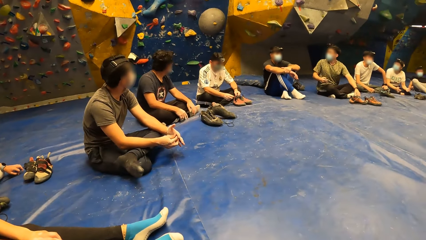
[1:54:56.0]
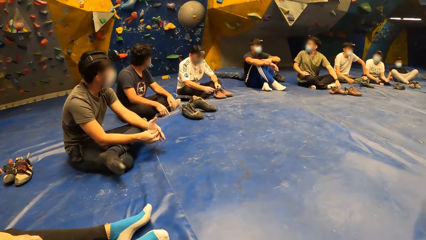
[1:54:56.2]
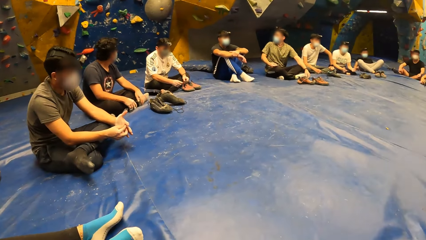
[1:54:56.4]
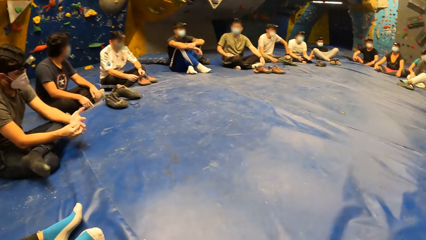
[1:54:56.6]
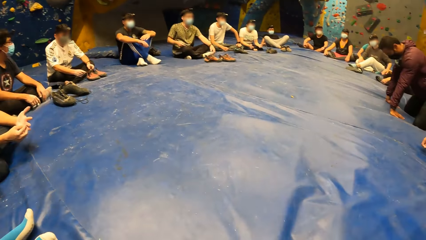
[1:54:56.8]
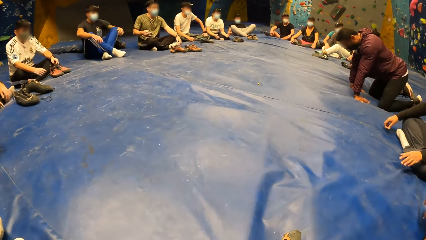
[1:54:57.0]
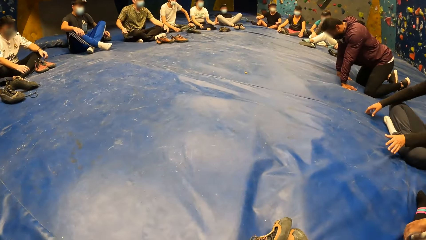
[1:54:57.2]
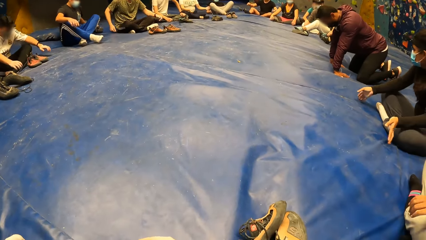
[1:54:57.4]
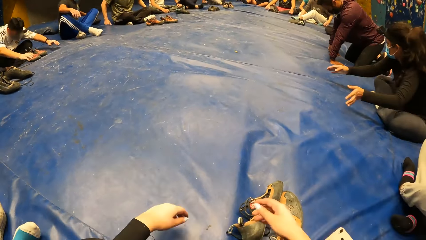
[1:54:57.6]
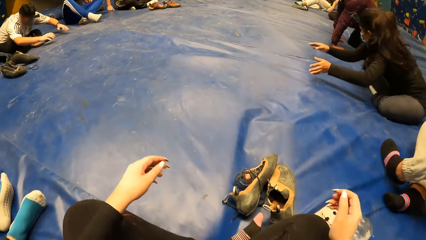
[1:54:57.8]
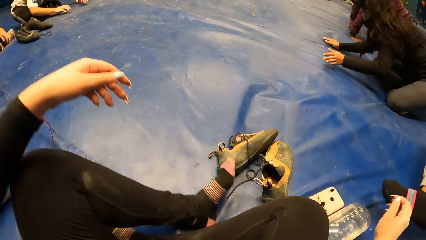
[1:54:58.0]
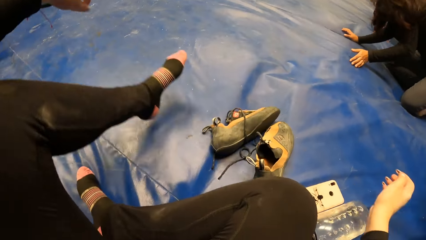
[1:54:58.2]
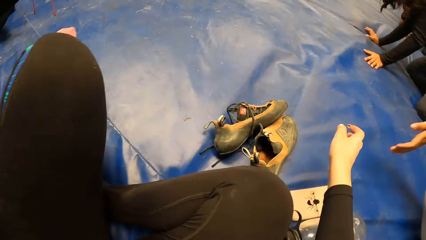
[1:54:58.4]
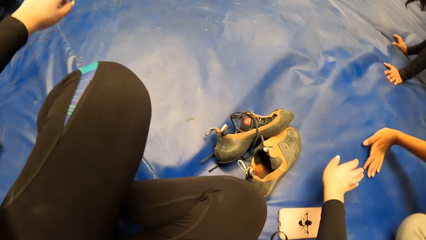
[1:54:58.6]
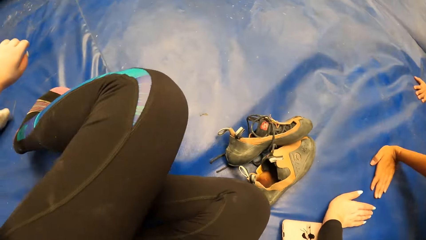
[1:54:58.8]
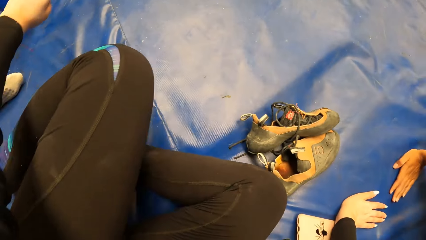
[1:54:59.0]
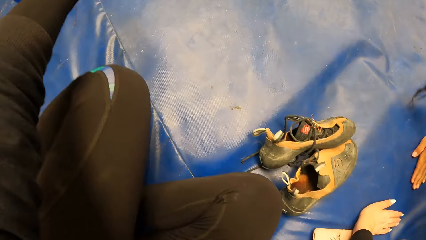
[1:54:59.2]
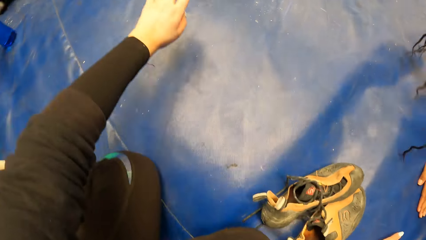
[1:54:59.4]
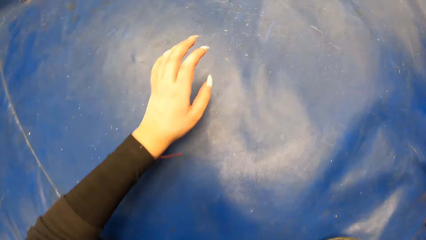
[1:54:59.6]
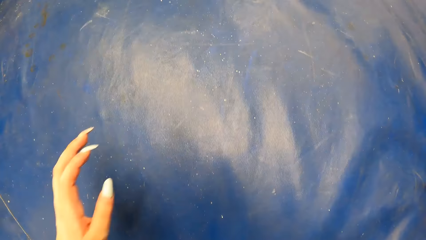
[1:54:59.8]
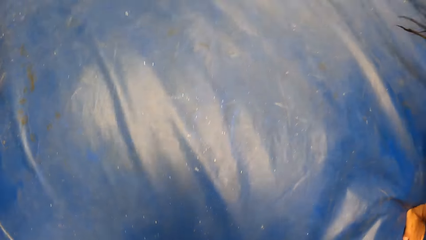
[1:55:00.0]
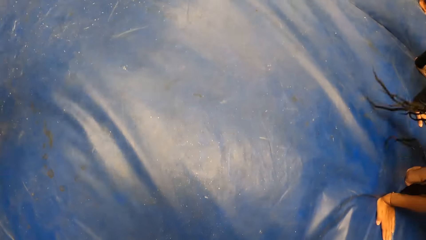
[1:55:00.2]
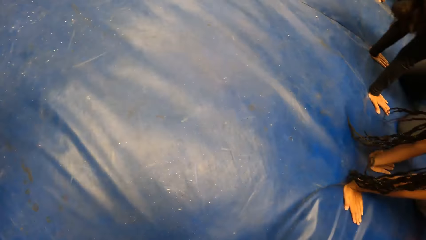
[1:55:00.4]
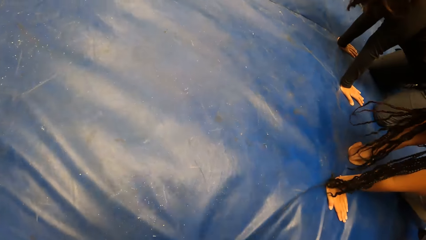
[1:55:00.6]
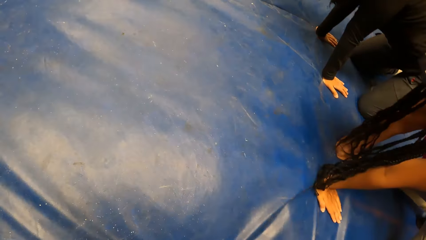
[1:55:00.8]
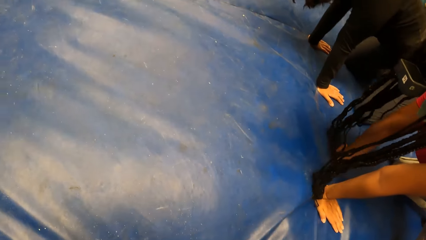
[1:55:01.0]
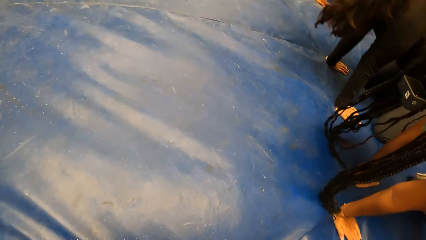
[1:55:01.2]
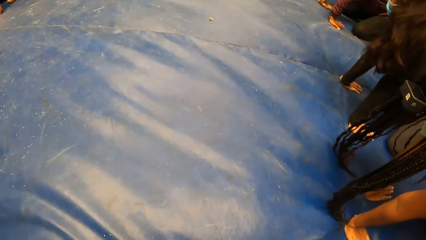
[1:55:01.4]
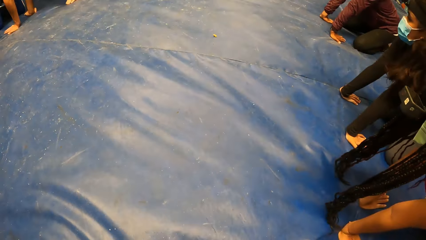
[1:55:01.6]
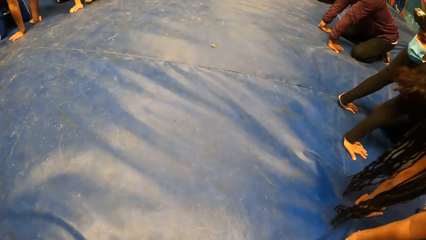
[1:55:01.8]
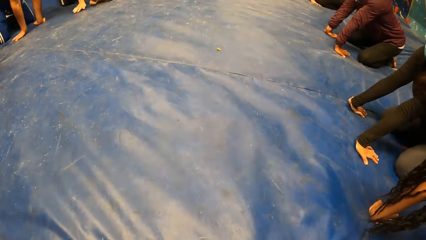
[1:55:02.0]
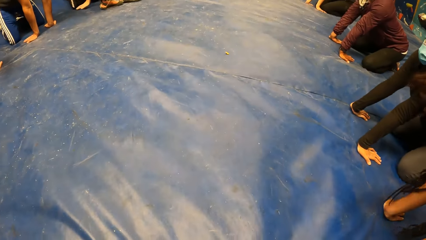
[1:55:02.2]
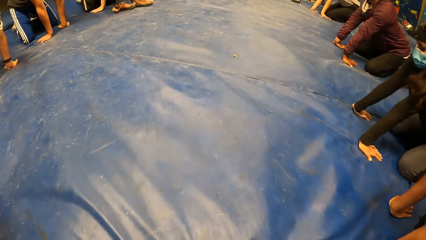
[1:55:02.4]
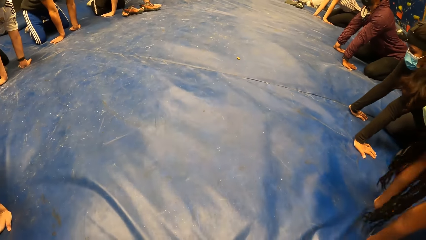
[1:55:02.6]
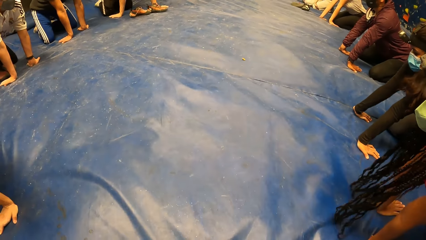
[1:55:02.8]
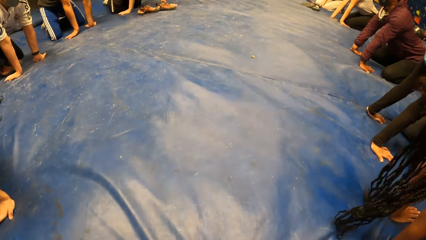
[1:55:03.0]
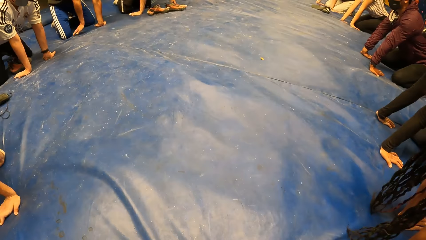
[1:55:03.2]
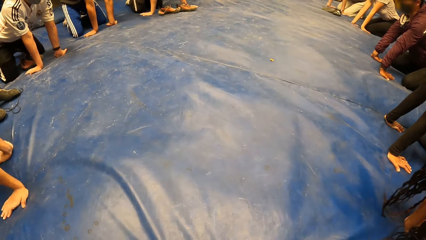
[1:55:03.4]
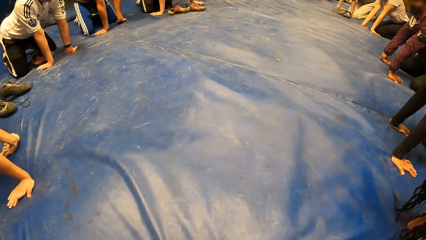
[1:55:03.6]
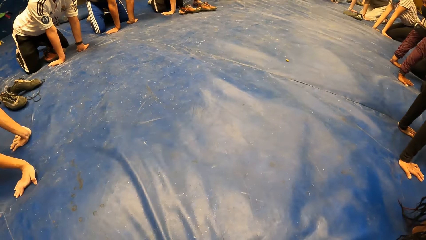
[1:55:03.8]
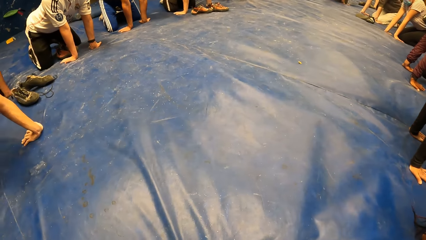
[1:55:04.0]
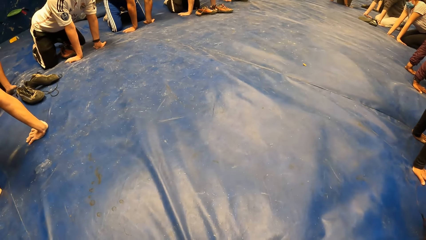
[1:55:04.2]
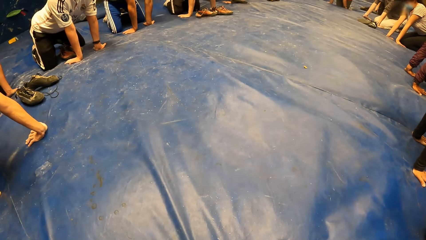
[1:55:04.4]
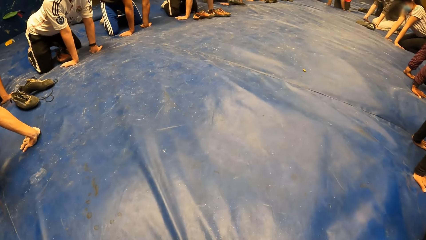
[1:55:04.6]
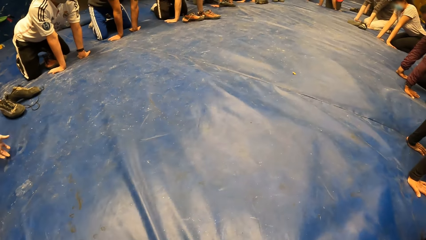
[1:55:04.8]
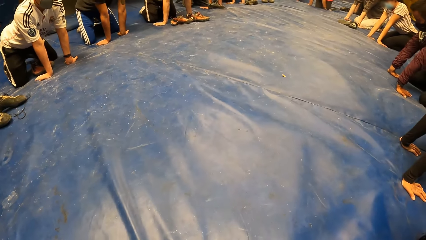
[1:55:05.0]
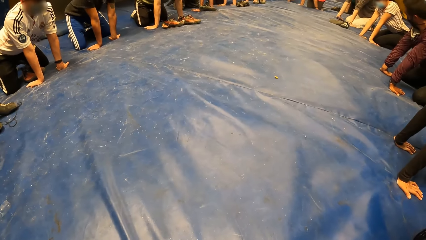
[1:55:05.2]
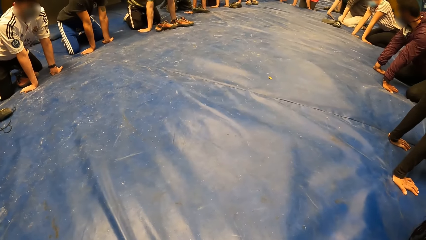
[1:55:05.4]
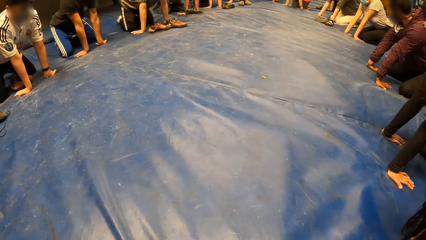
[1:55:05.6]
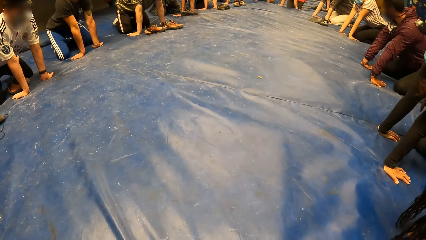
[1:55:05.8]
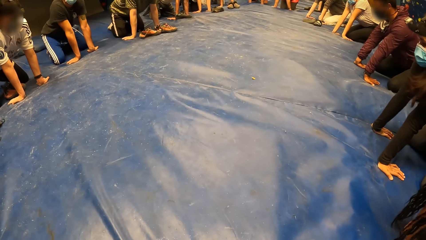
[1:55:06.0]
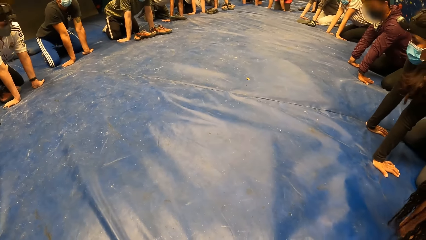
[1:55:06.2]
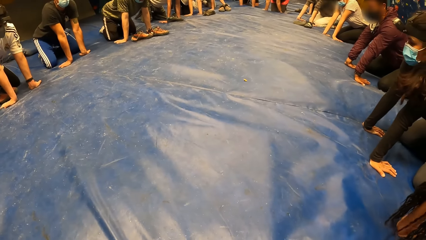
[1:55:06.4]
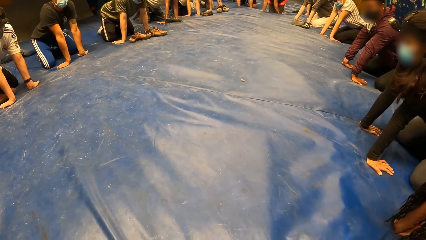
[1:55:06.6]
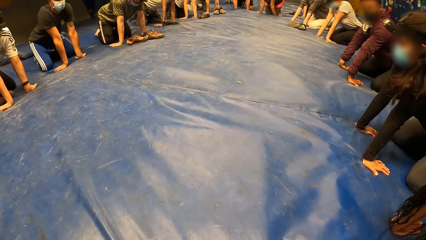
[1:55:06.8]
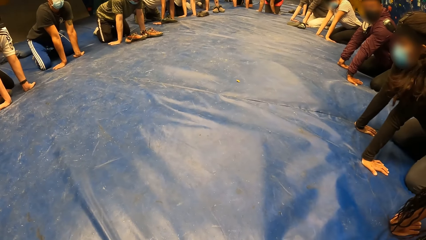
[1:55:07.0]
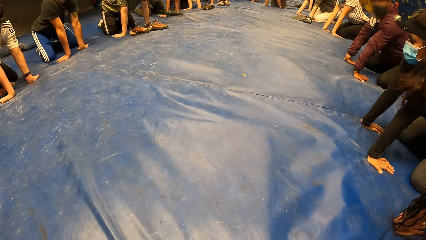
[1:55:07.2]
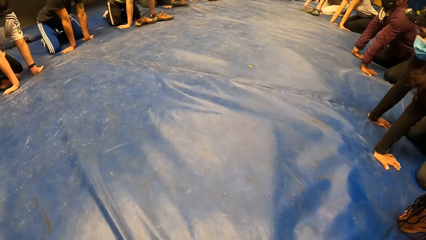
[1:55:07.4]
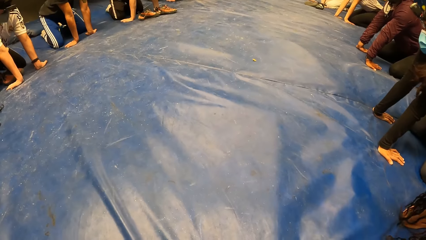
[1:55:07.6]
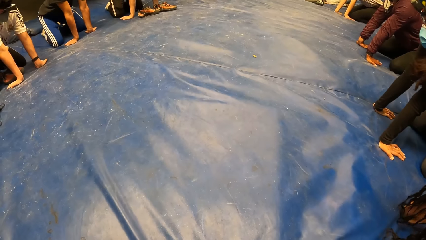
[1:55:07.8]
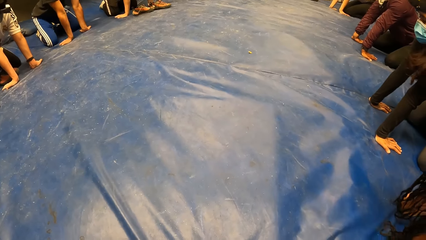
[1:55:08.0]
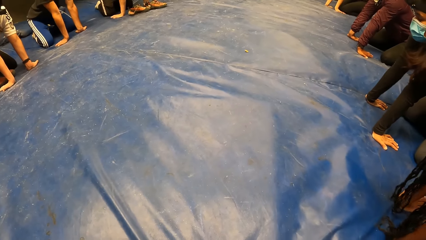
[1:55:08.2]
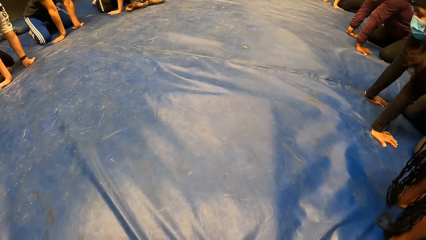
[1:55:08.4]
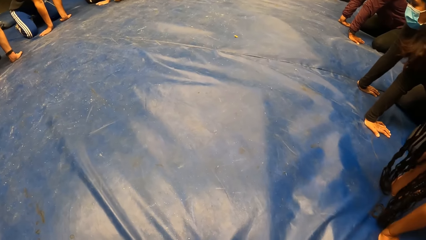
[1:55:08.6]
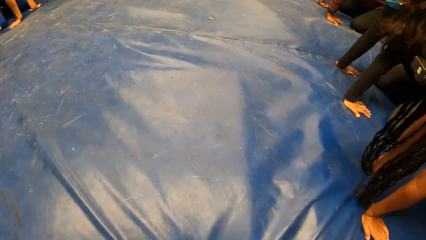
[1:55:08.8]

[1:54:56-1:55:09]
The man bends with his hands on the foam. The camera wearer moves the hands and kneels down. She bends with her hands on the foam. She looks around.

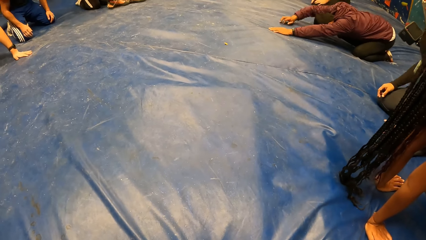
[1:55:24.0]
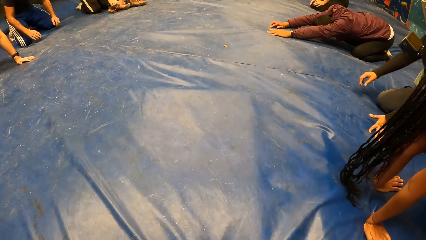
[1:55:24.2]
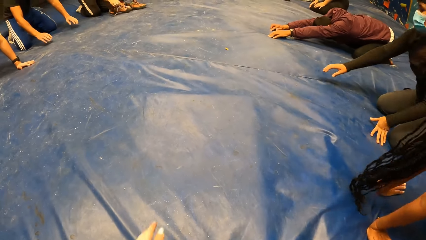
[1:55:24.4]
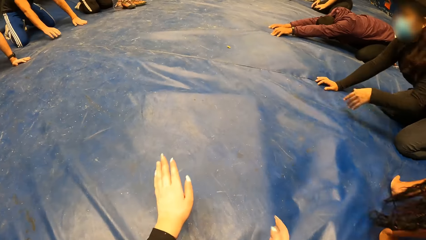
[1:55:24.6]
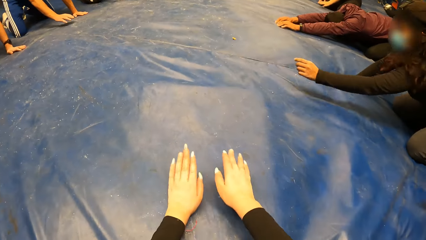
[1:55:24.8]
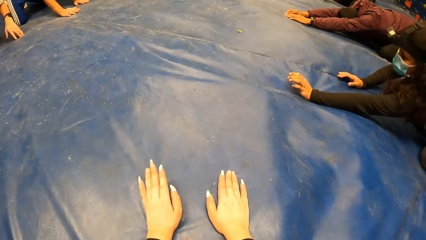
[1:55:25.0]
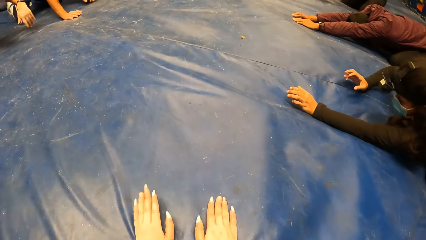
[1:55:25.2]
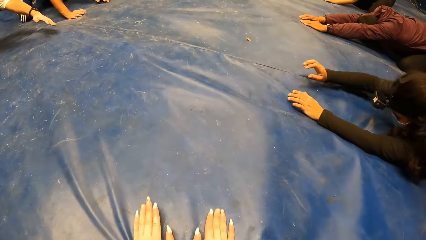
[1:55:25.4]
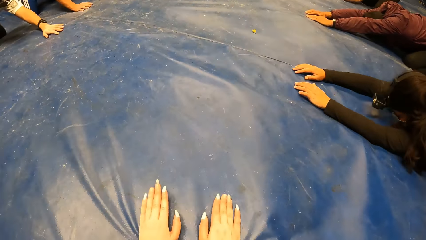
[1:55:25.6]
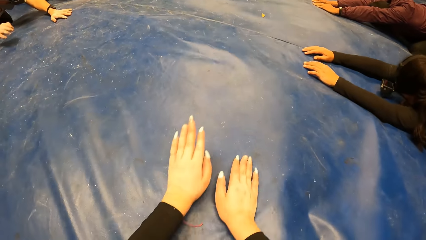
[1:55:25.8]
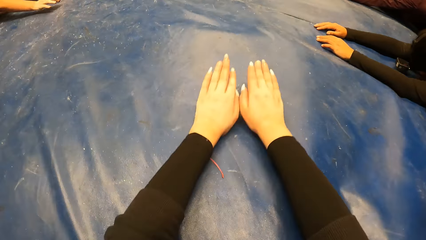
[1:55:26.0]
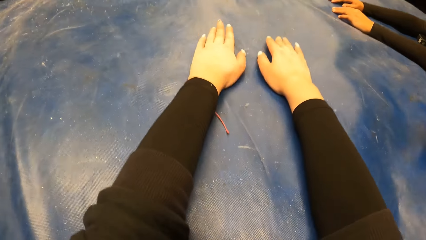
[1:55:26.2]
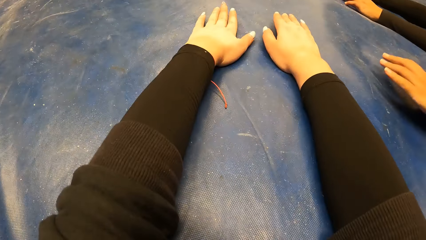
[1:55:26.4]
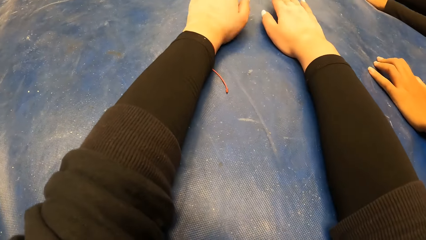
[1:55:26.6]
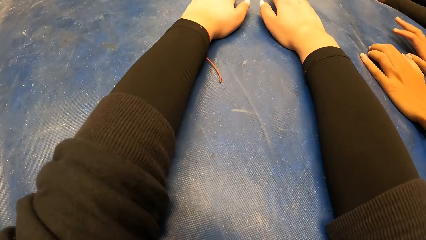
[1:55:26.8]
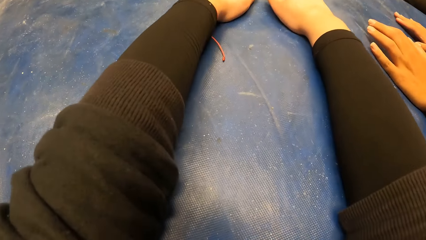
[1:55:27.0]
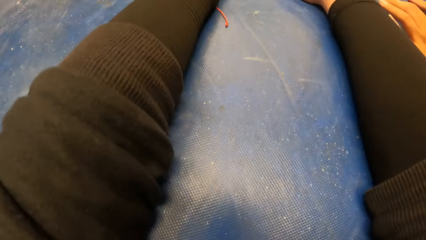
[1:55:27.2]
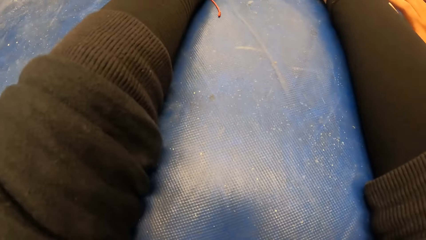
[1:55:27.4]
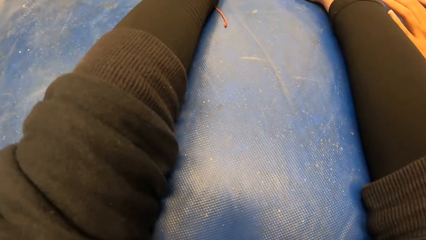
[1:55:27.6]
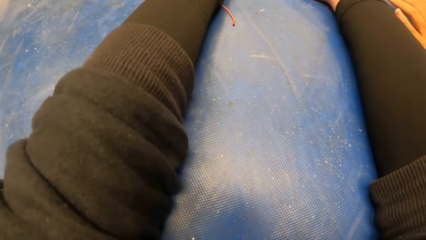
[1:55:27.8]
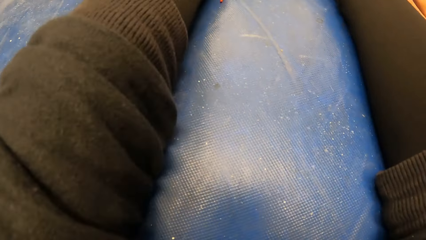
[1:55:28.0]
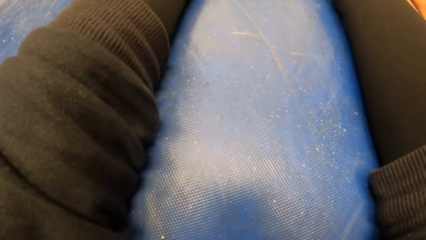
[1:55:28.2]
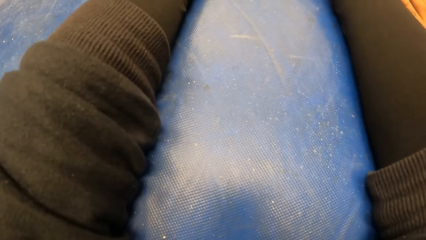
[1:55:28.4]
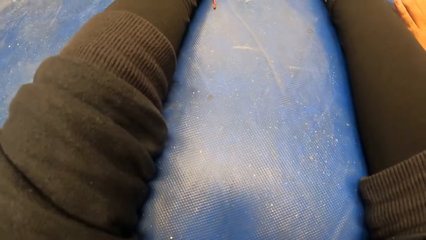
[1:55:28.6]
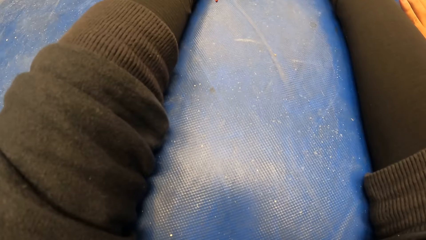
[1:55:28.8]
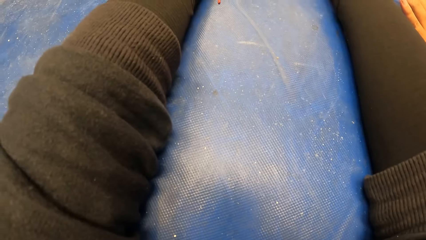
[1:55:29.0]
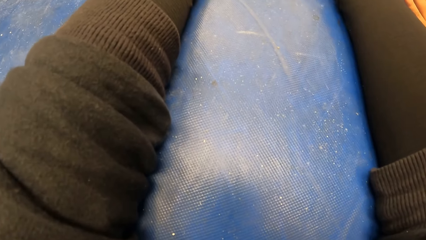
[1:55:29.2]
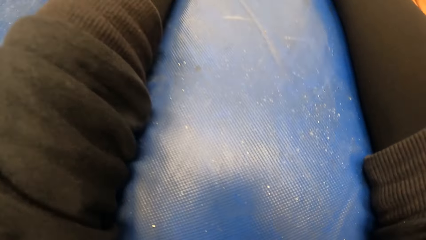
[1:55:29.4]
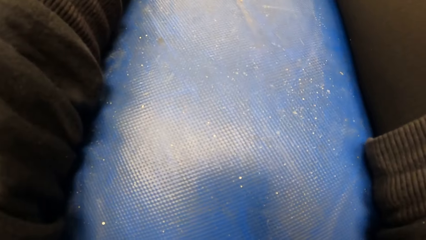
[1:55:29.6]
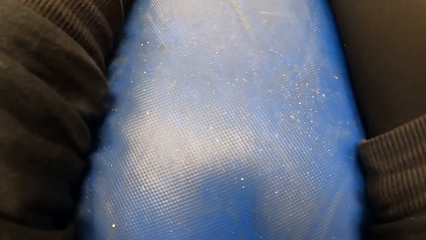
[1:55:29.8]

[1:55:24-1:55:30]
The camera wearer exercises with the child's pose with both hands. They stretch the hands.
